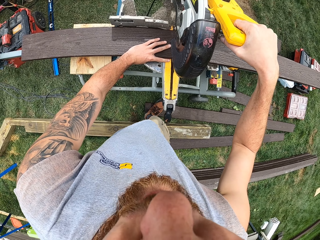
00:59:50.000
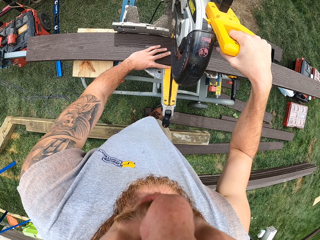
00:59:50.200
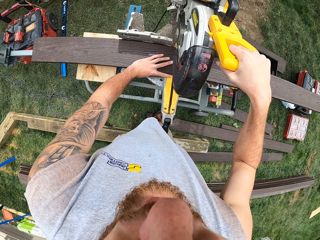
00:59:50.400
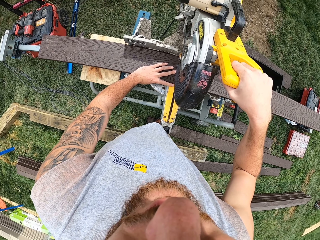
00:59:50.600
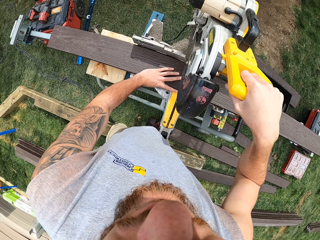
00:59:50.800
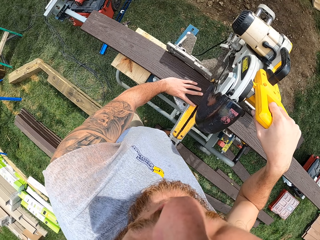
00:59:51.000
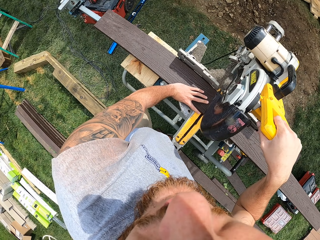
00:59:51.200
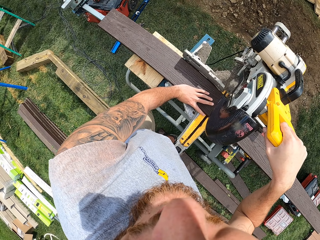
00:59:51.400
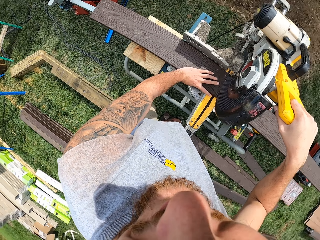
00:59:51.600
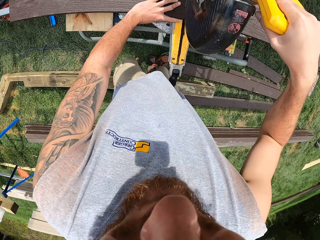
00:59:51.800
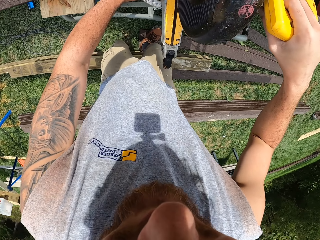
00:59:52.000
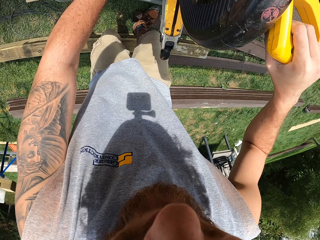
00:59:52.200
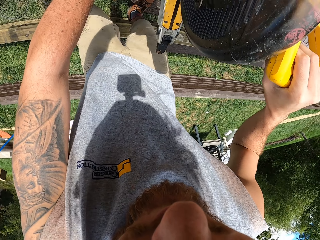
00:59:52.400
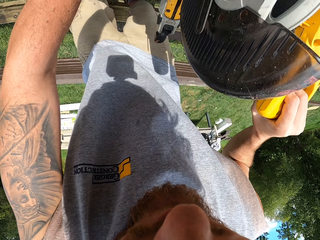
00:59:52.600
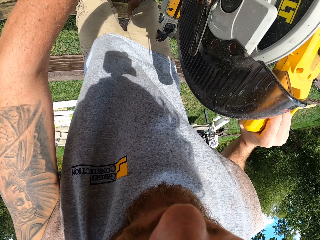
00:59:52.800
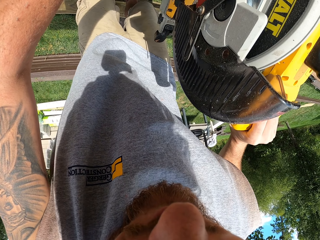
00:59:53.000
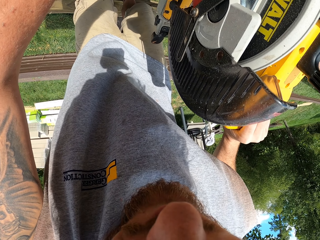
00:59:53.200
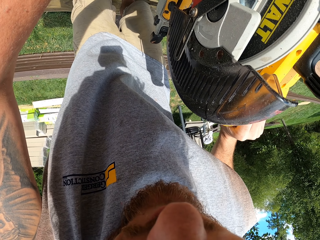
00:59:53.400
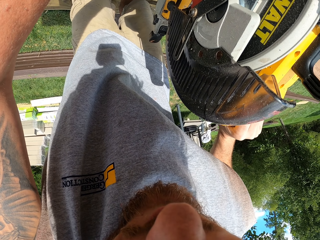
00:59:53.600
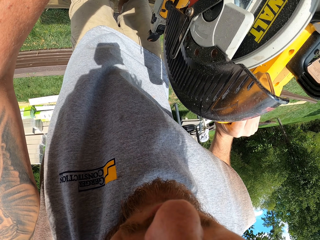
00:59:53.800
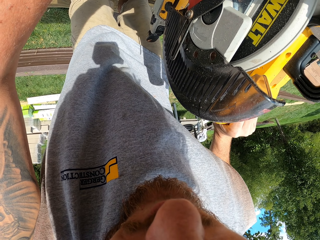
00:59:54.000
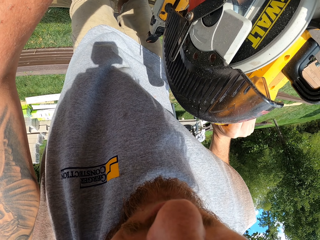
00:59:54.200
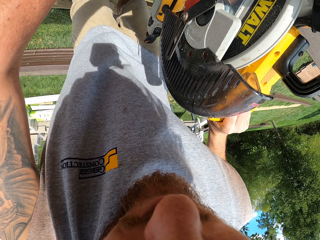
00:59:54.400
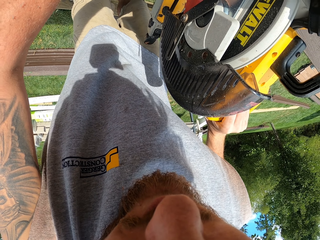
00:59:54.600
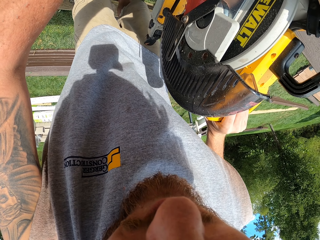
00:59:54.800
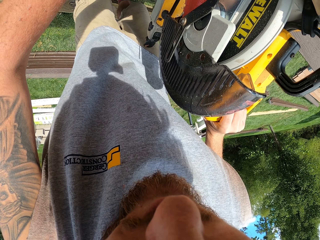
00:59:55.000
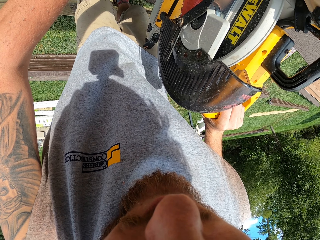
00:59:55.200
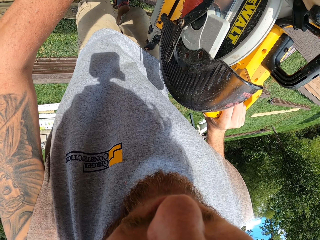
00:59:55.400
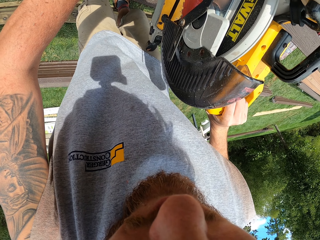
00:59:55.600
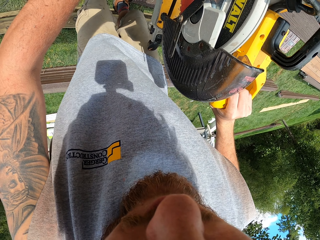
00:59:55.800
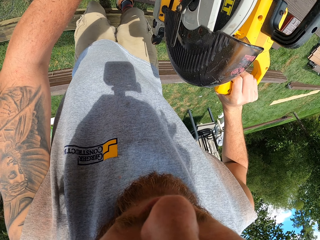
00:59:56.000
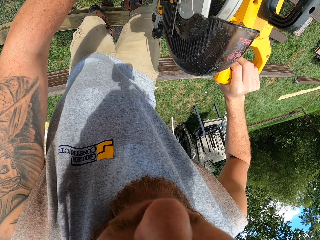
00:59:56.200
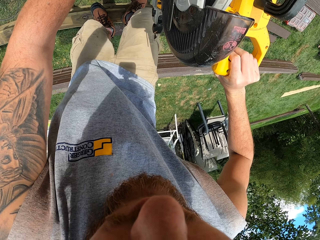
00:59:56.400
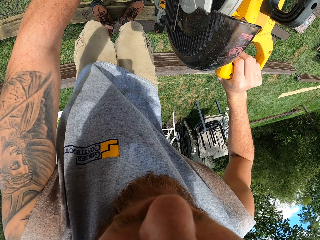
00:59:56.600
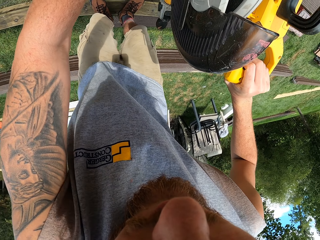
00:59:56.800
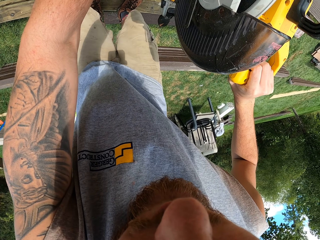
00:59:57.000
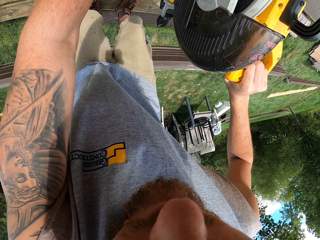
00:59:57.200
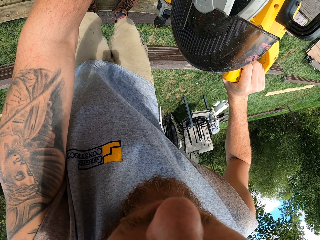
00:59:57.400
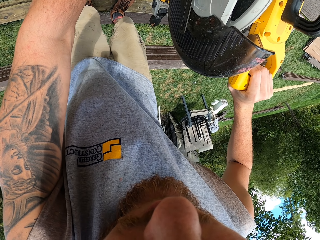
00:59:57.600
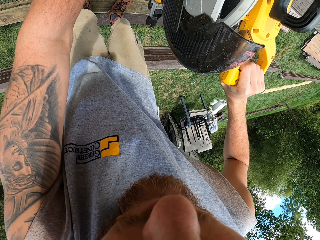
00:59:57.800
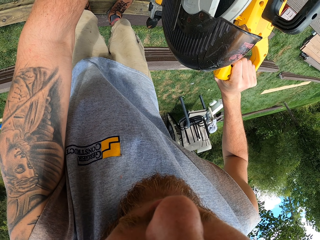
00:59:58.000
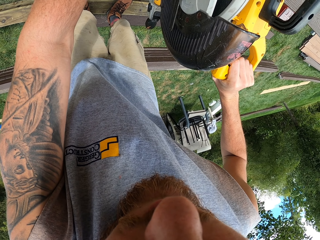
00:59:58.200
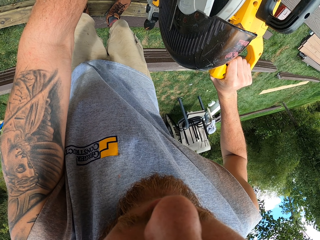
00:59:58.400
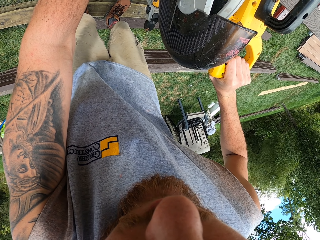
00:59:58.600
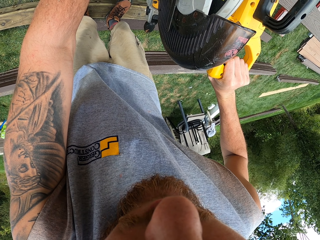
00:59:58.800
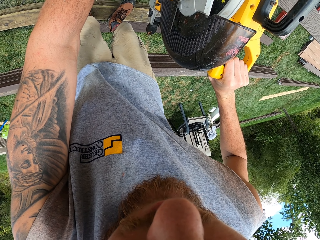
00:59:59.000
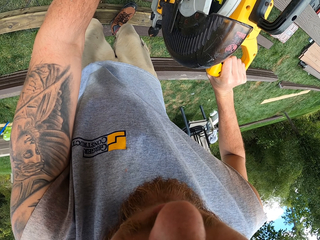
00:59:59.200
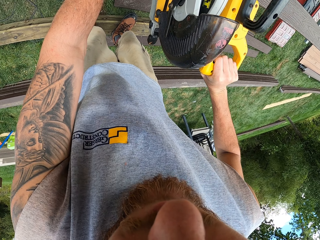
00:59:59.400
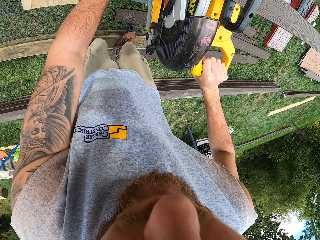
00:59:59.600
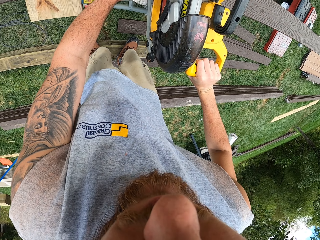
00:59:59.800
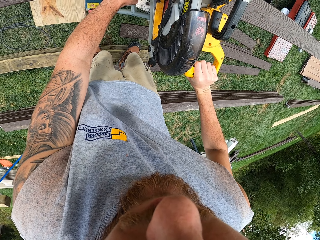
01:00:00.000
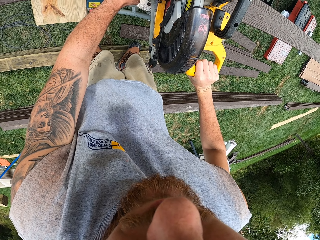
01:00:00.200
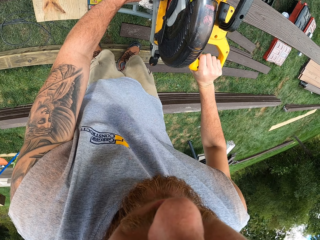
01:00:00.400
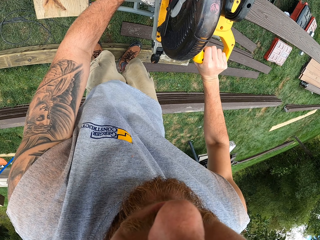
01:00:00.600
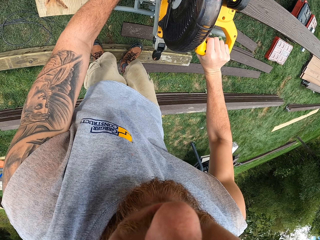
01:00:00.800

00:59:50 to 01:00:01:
The camera wearer touches a circular table saw handle. They look around, move a leg, and look down. They cut the wood. They move legs and push the circular table saw handle down.

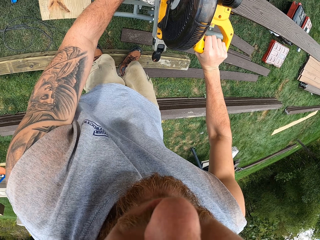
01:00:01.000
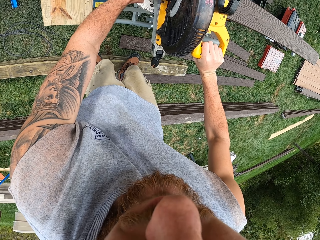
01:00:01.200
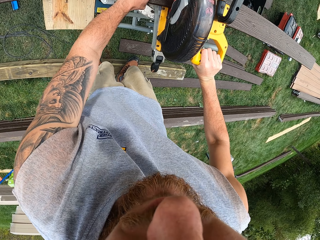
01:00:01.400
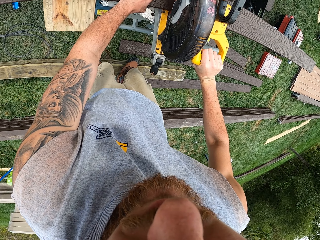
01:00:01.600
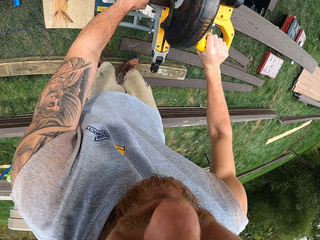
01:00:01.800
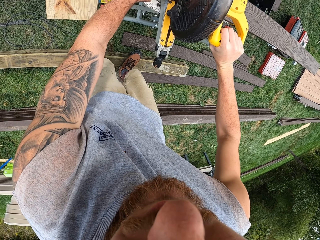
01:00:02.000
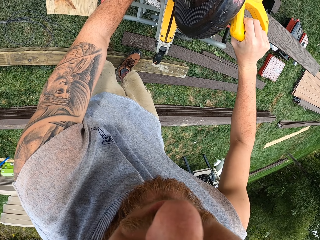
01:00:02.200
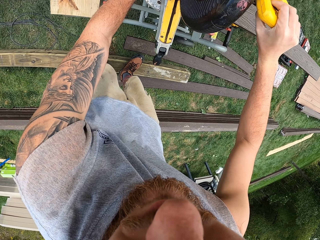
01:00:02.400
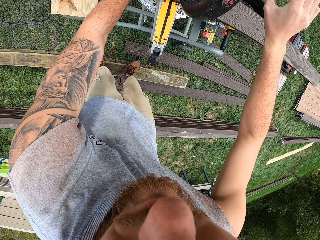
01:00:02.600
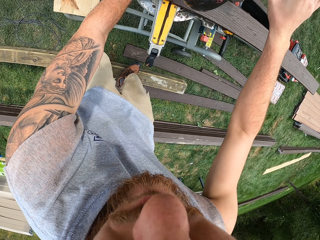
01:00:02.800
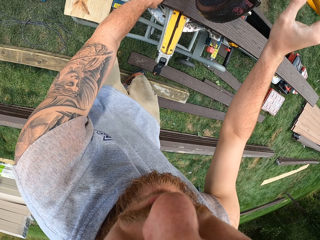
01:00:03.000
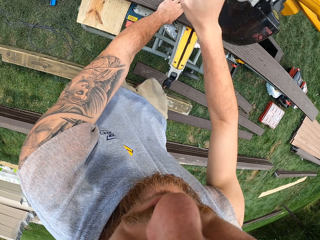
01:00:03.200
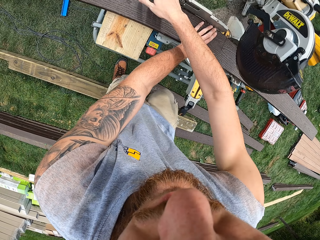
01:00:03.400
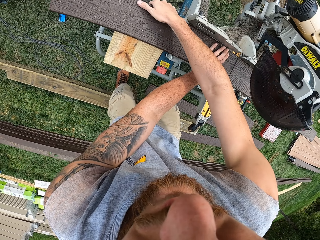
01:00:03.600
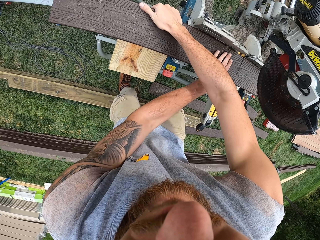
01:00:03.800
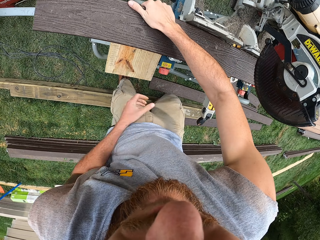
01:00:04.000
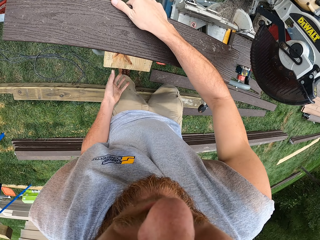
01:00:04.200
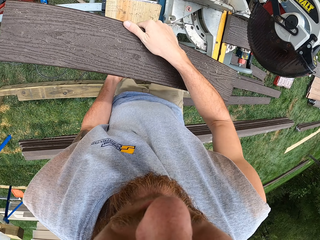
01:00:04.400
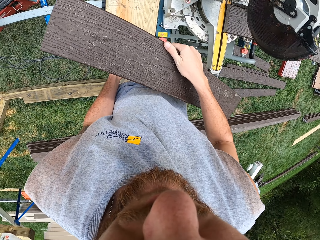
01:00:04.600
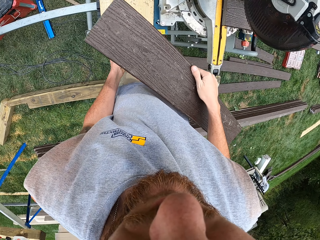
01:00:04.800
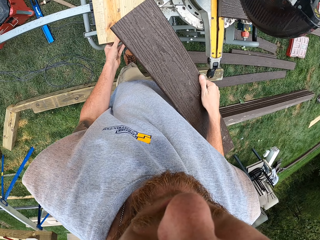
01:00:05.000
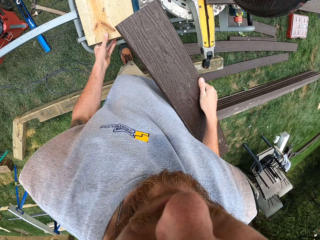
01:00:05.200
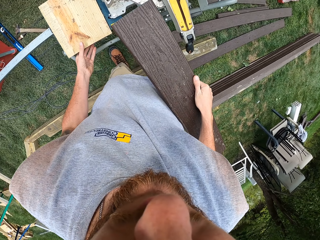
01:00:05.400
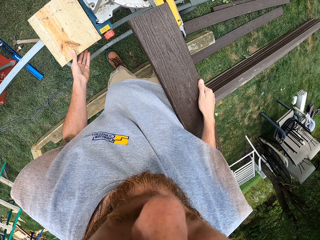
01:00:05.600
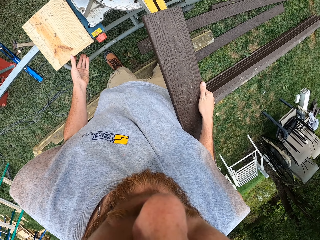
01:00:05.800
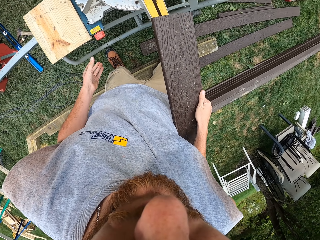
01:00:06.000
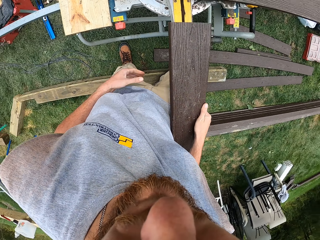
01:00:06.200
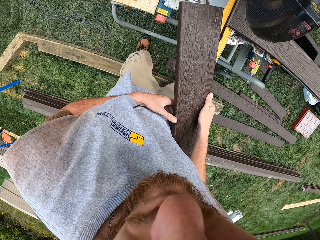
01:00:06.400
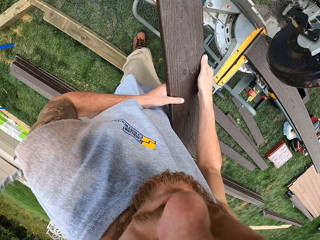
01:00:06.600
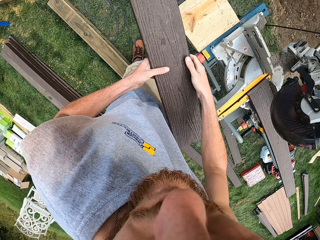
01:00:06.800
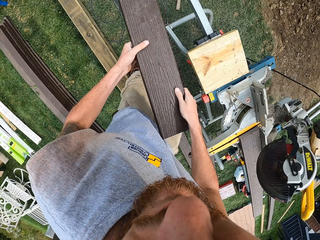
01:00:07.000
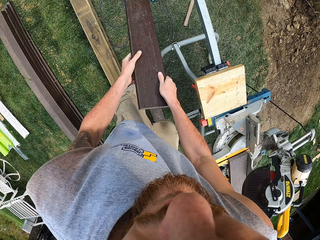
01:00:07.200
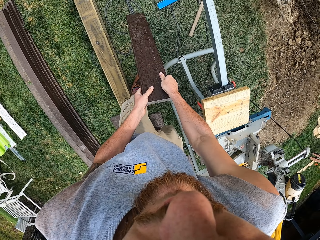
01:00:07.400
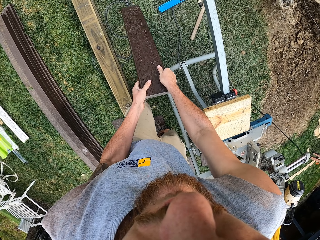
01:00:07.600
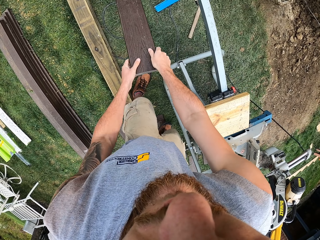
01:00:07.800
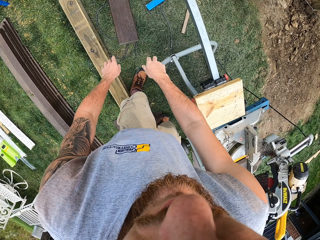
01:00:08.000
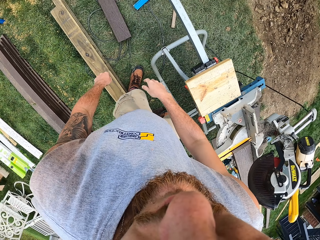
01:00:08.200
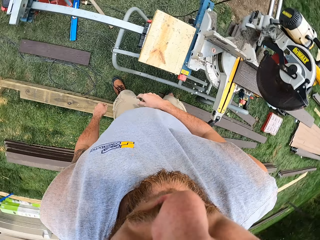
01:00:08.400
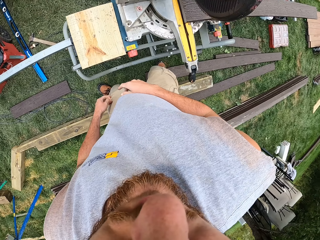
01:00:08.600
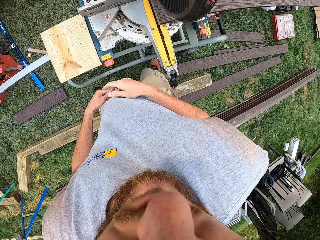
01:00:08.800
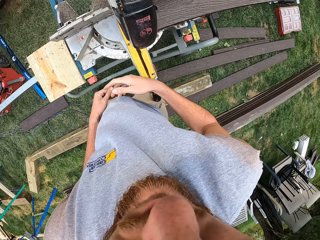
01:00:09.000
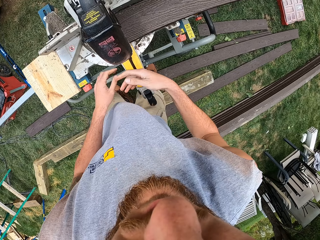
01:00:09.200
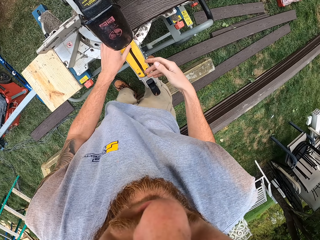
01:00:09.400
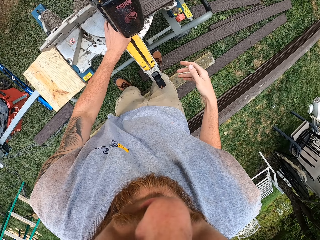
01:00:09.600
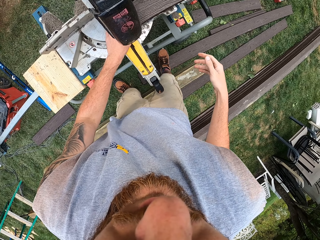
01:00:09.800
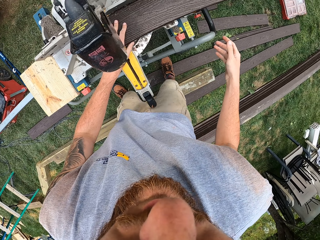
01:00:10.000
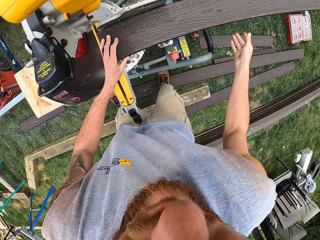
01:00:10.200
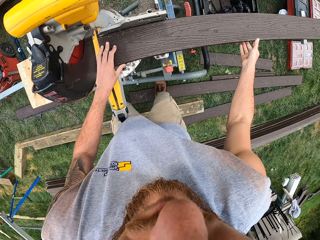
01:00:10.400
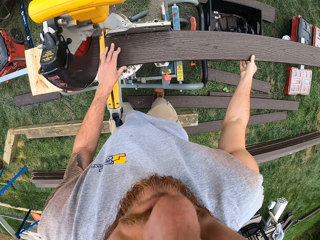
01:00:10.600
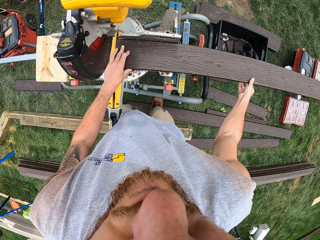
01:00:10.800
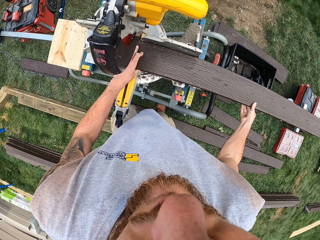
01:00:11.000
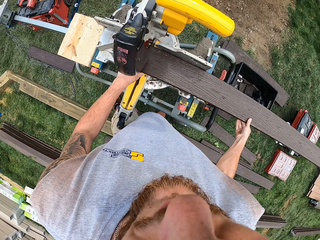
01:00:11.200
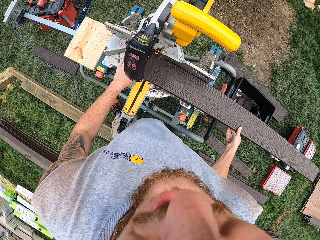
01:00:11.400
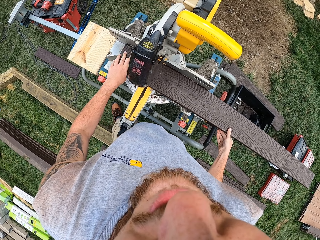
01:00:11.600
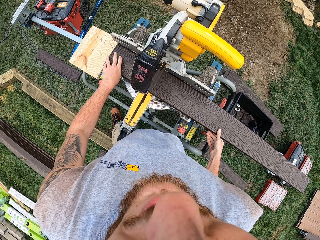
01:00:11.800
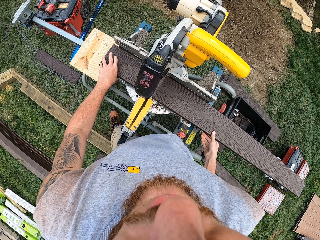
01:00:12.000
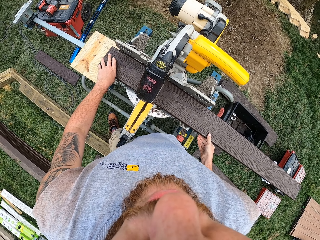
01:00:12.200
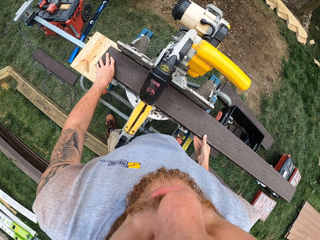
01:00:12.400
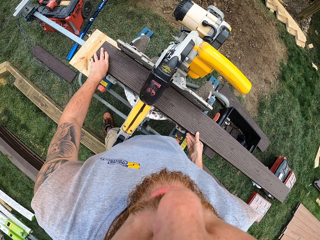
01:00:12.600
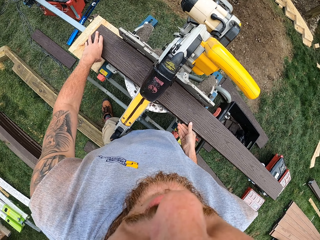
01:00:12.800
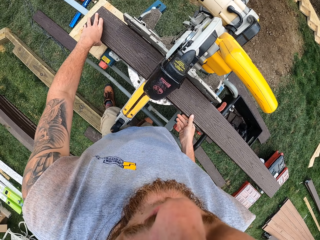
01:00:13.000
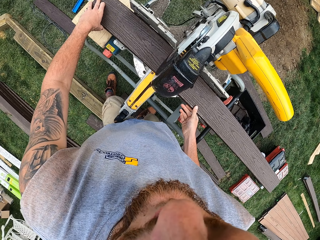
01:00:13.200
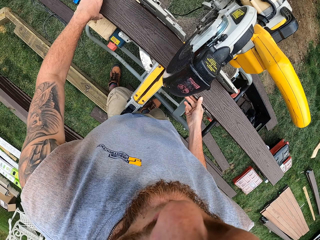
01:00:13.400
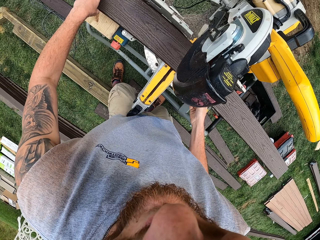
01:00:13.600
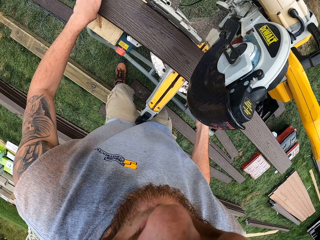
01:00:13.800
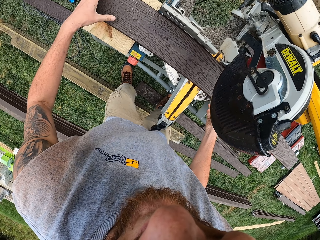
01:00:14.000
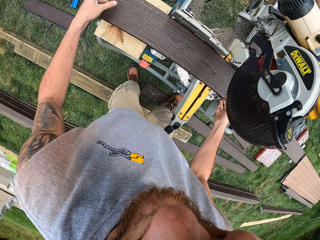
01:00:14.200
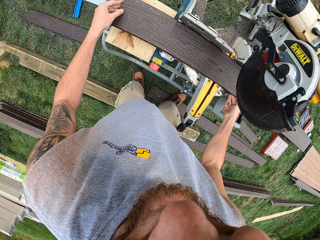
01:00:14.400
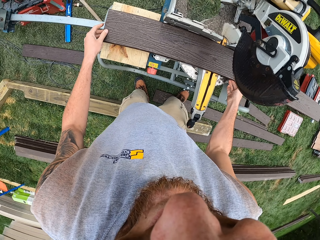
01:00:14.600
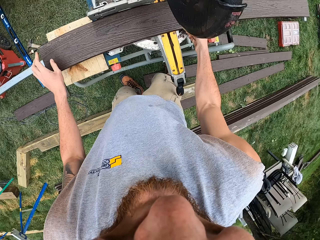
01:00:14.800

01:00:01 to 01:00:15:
The camera wearer pushes a circular table saw handle up. They hold a timber and carry a piece of wood. They look around. They drop the wood on the ground. They look around and hold a timber. They push a piece of wood.
